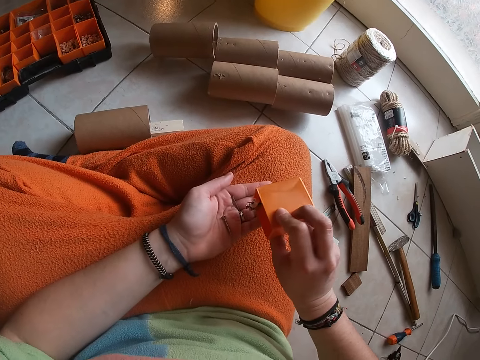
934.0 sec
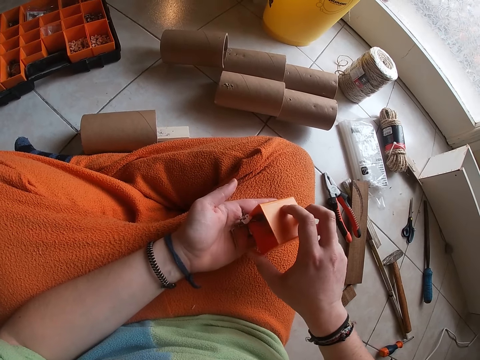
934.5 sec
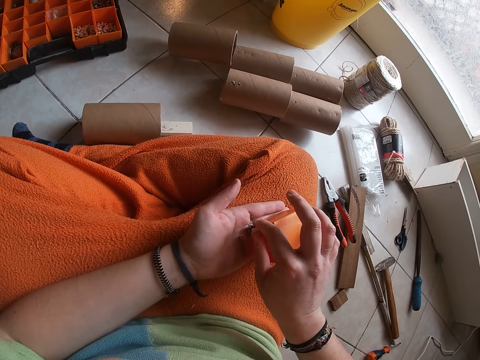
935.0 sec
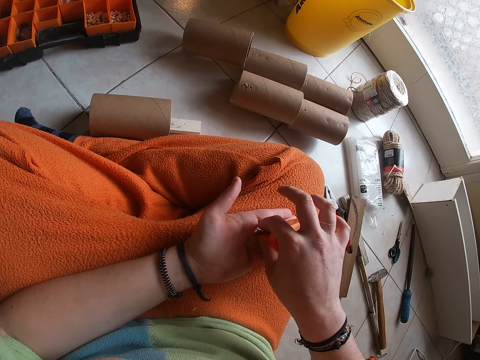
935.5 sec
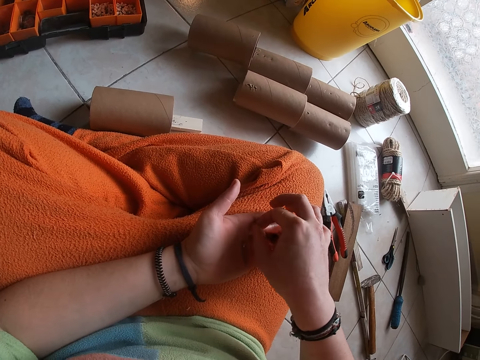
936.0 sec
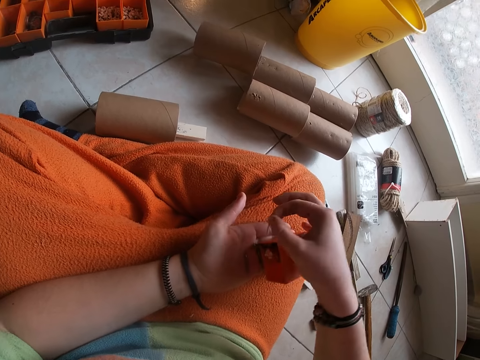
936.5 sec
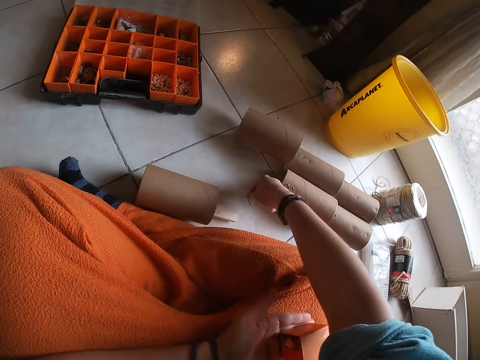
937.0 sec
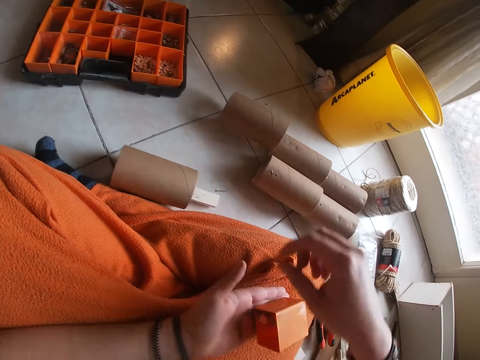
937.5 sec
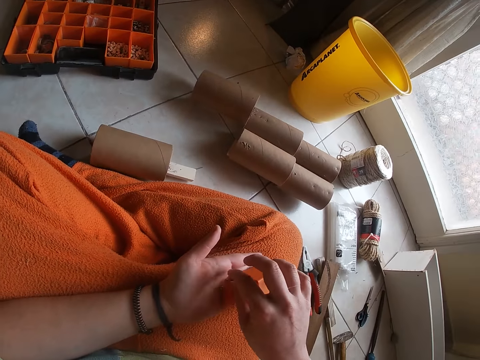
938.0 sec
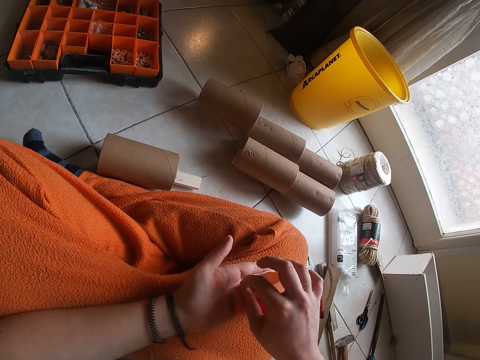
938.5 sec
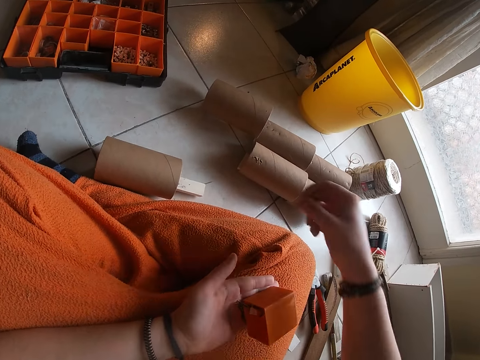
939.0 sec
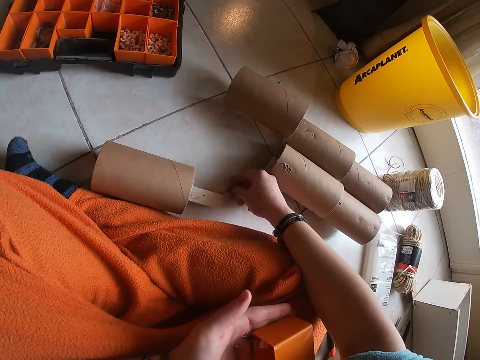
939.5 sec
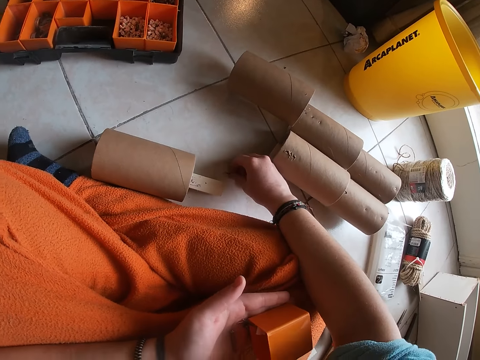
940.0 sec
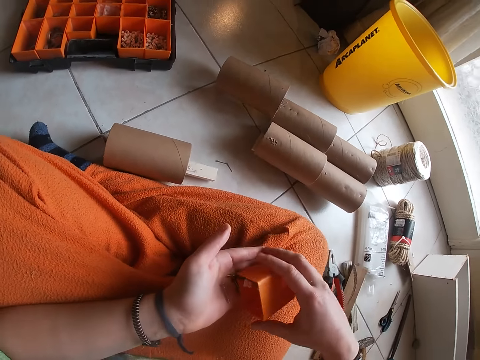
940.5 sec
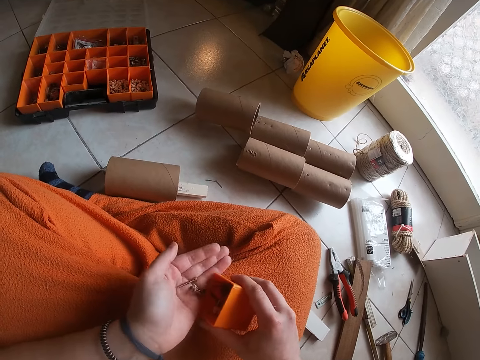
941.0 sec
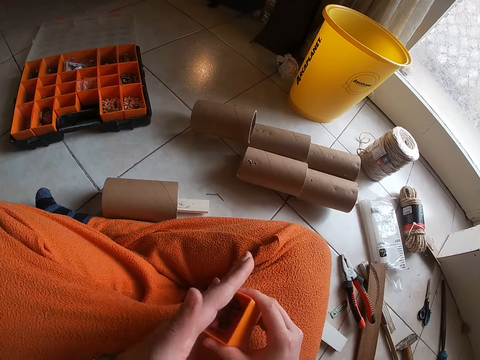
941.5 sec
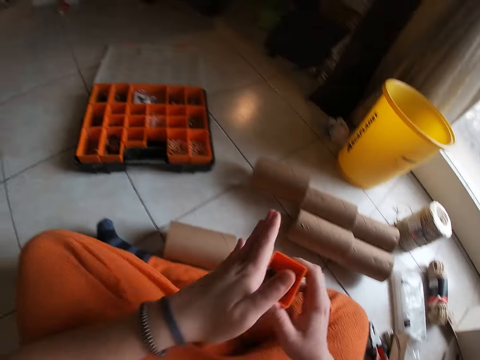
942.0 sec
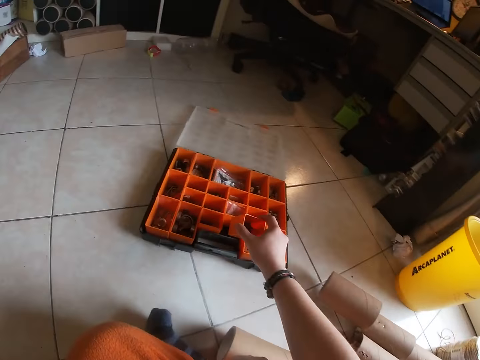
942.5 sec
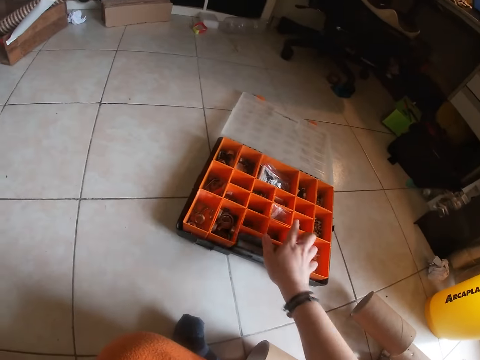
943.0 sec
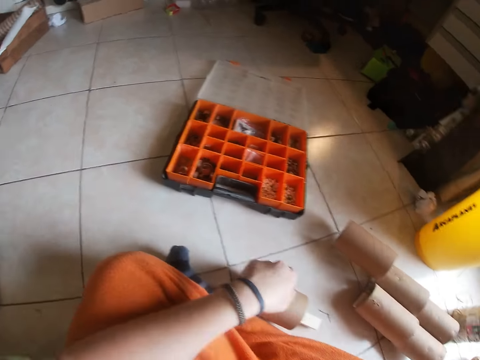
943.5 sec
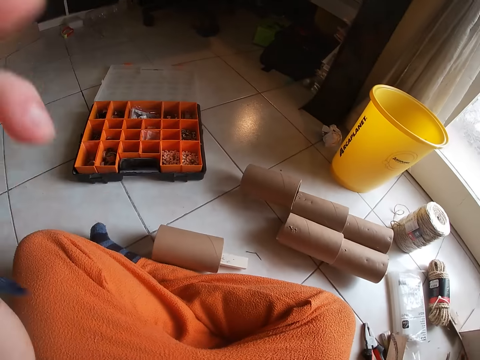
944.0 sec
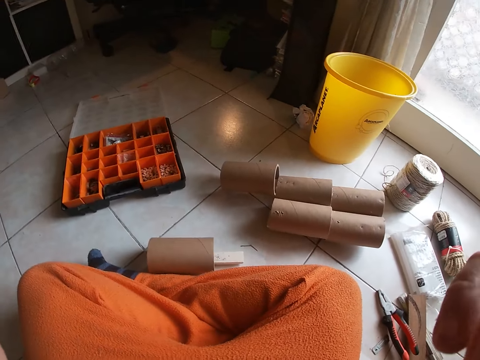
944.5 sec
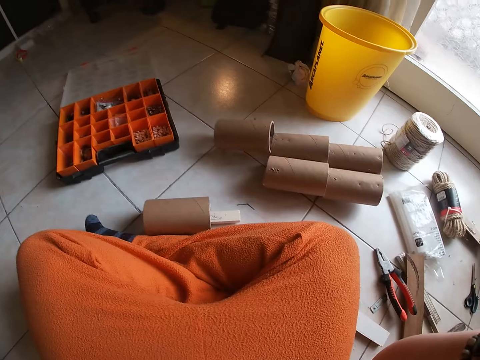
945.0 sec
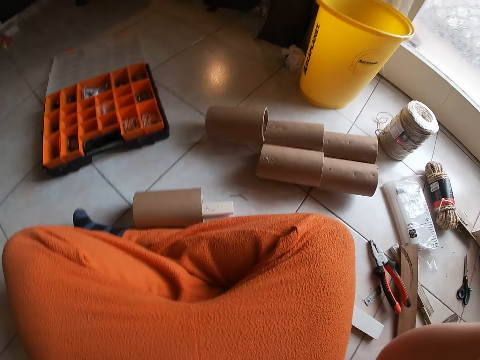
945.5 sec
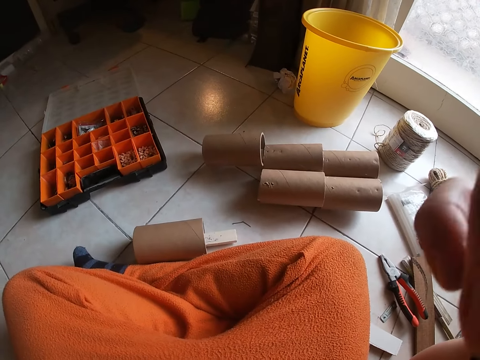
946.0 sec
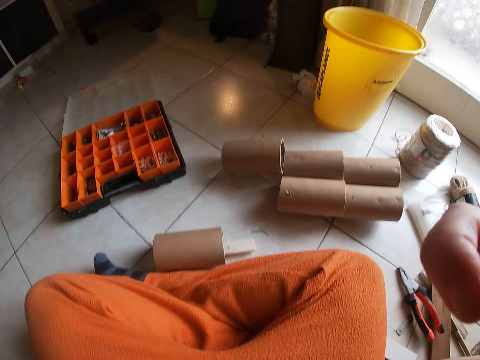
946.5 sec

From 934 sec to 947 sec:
The camera wearer picks a nail from her left palm with her right hand. She drops the nail on the floor with her right hand. She picks a nail from her left palm with her right hand. She drops the nail on the floor with her right hand. She puts the nail in the container. She puts the container in the box with her right hand. She lifts her hand.

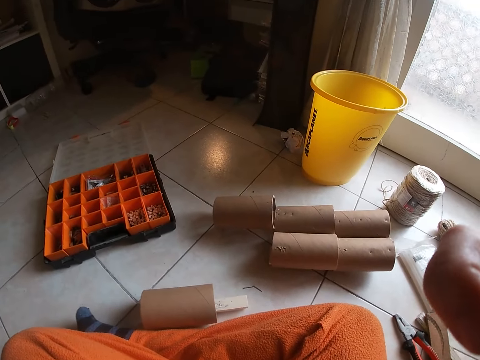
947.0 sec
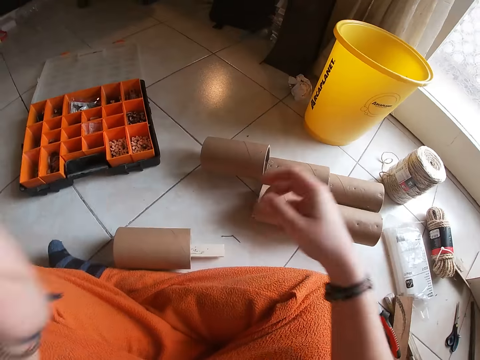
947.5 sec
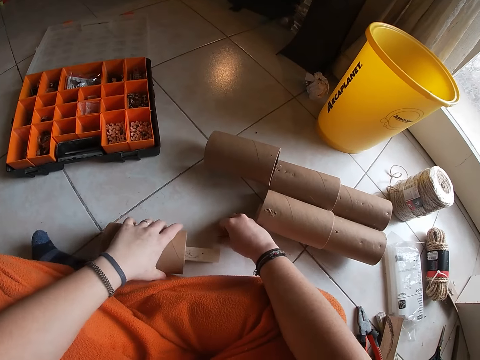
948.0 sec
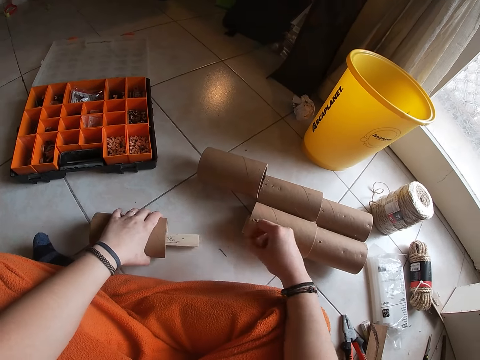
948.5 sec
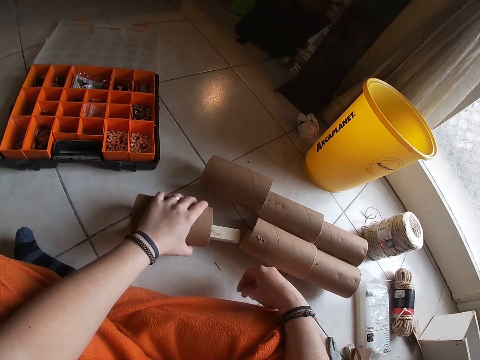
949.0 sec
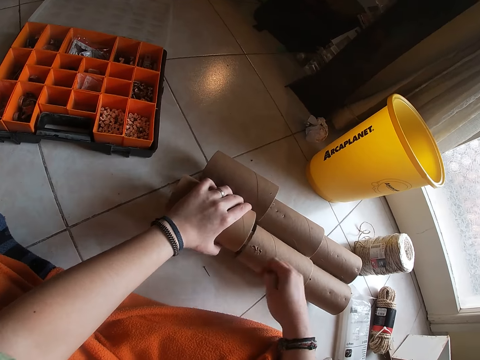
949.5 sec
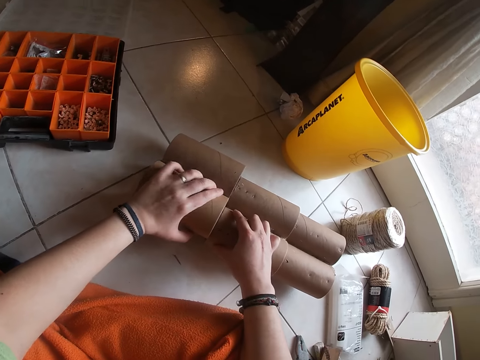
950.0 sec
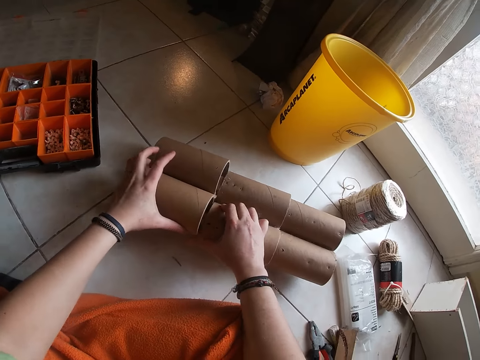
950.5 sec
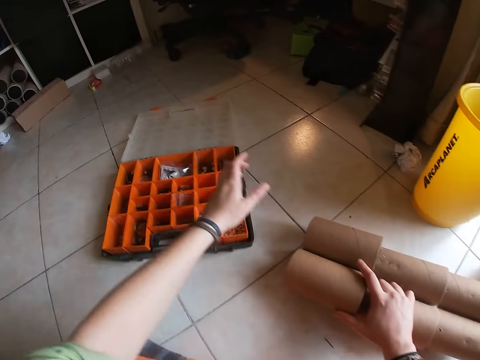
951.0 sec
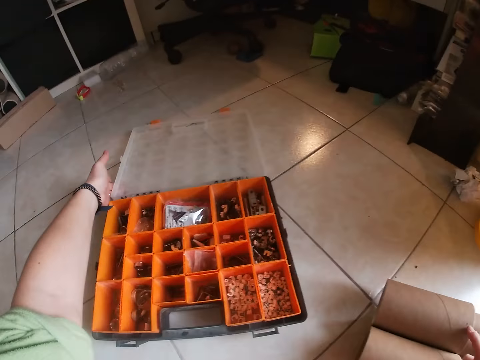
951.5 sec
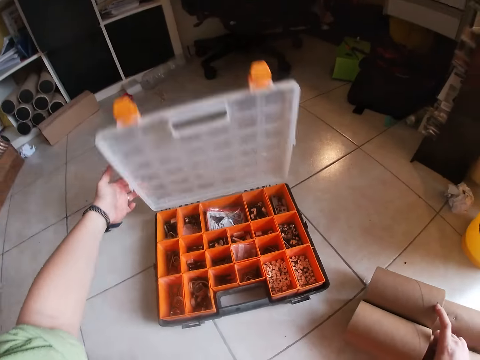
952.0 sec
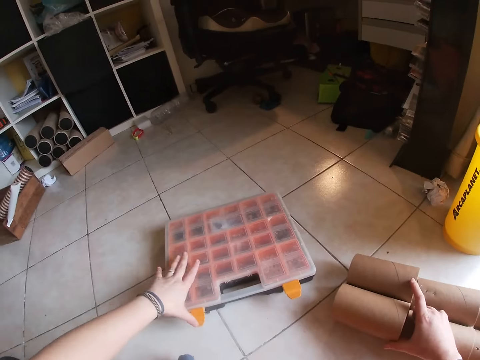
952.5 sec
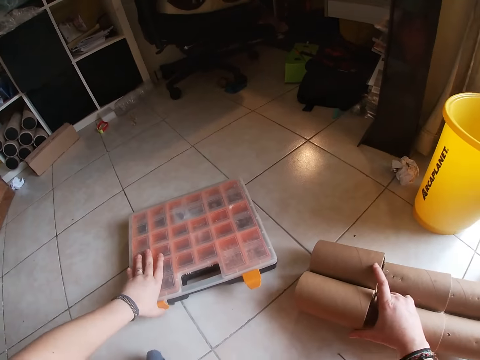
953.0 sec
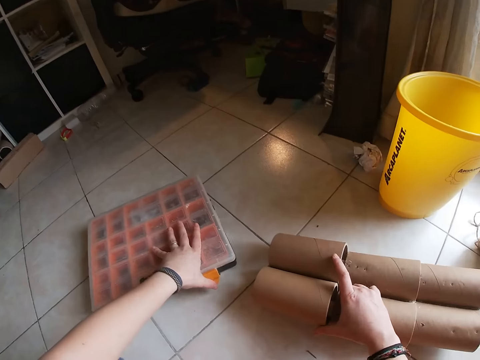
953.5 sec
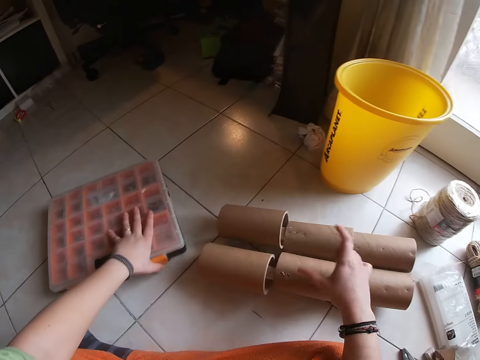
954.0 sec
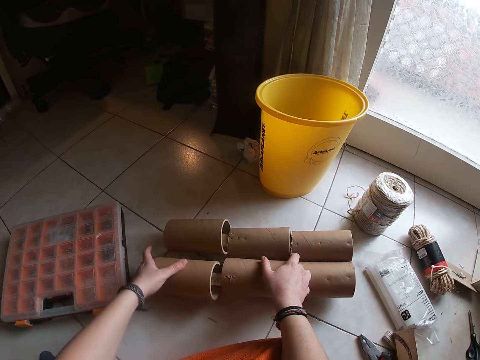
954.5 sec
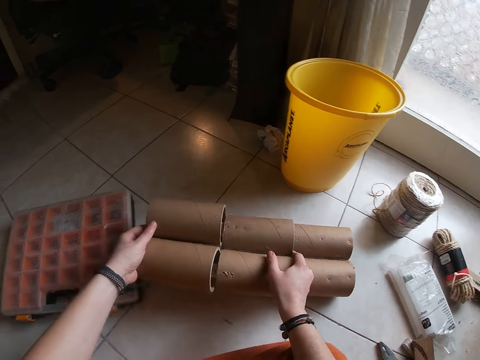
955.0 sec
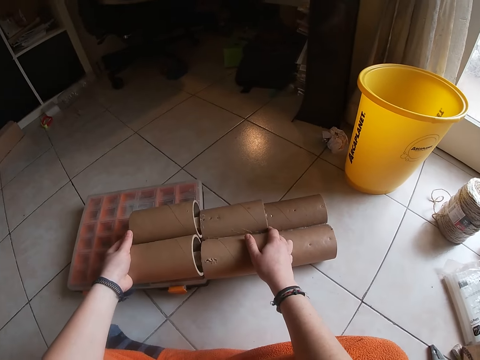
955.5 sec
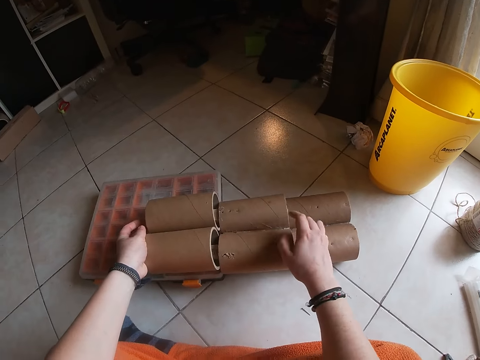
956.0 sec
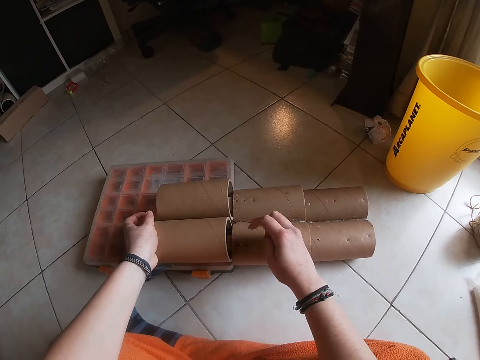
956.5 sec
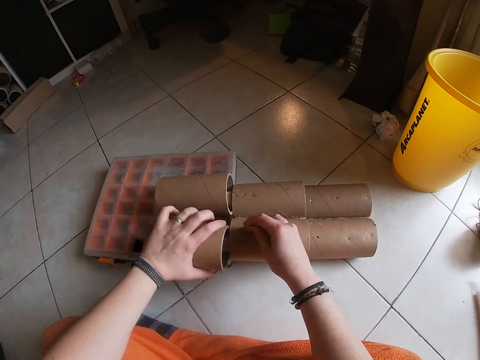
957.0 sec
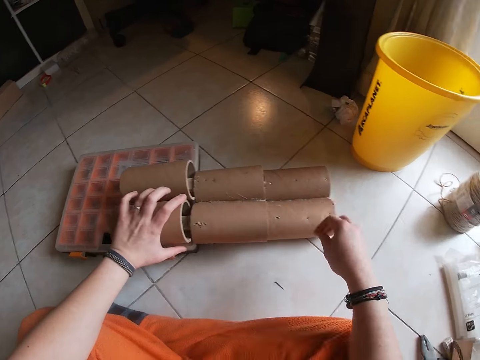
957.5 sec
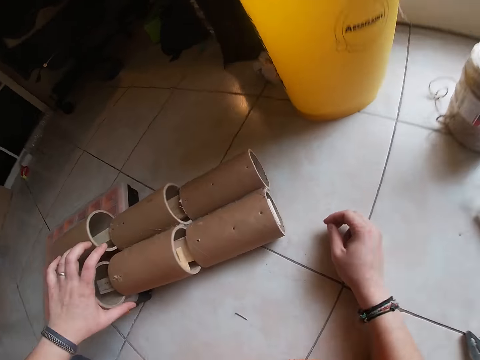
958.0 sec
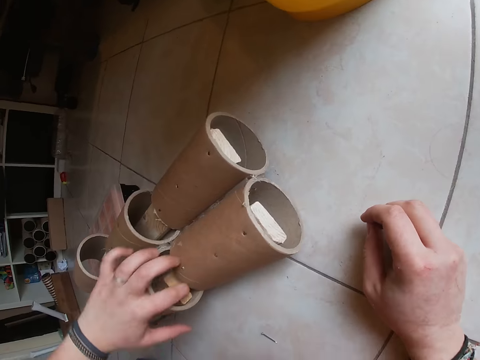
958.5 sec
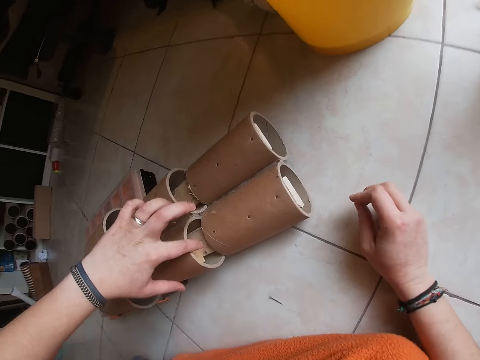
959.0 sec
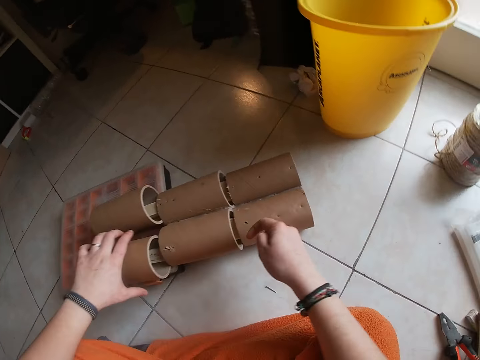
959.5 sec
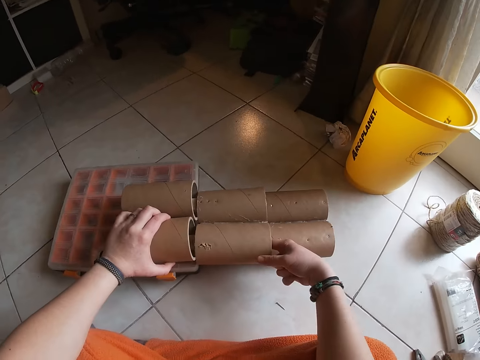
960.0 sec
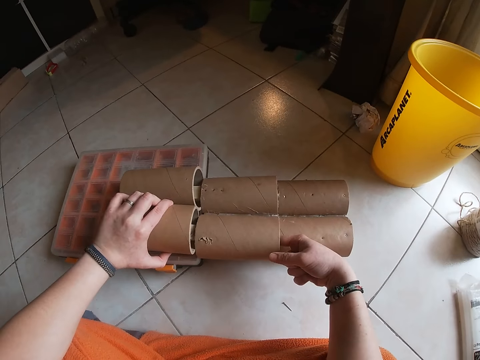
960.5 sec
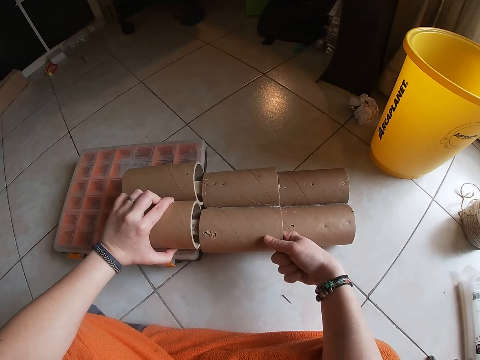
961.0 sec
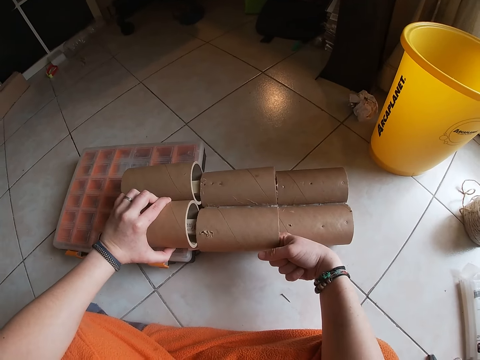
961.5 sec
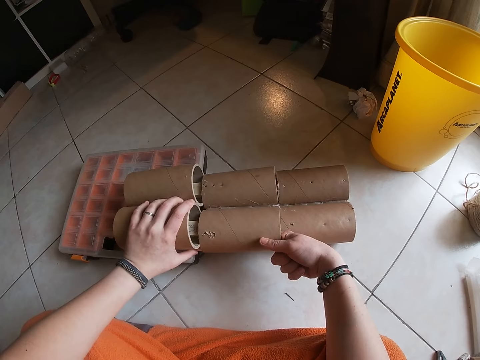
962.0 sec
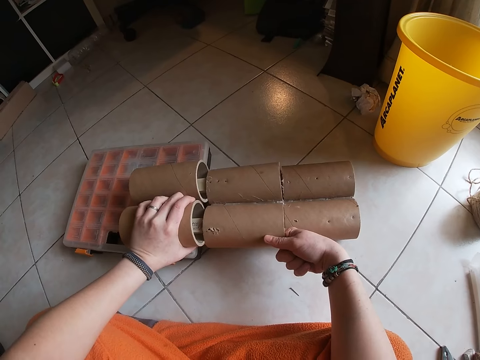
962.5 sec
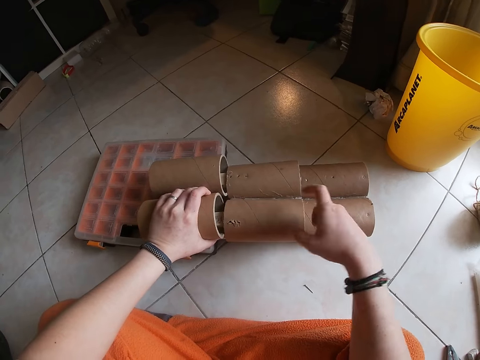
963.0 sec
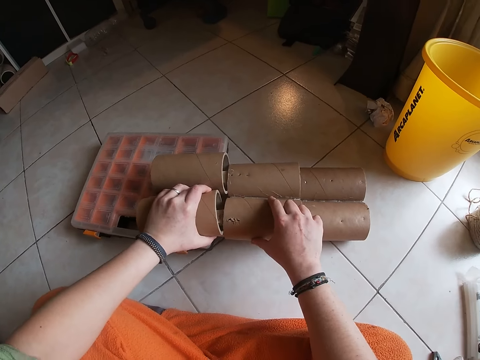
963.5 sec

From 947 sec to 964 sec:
The camera wearer puts down her hands. She picks the nail from the floor with her right hand. She moves the model piece. She puts the cardboard tub in the stack of cardboard tubes on the floor with her left hand. She closes the box on the floor with her left hand. She places the stack of cardboard tubes on the box on the floor with both hands. She moves the model. She adjusts the stack of cardboard tubes on the box on the floor with both hands. She looks inside the model. She puts her finger in the model.
